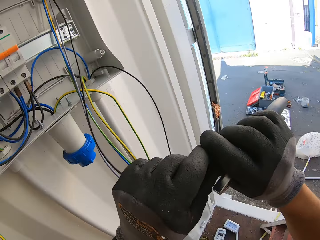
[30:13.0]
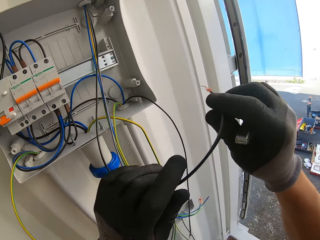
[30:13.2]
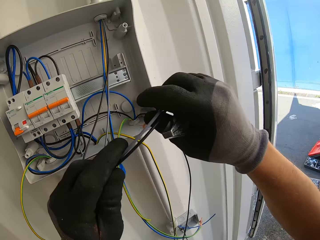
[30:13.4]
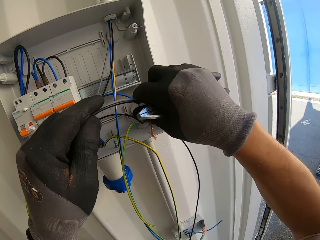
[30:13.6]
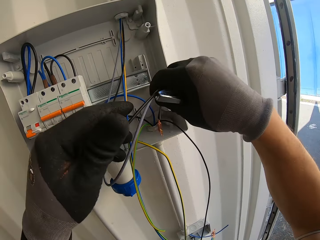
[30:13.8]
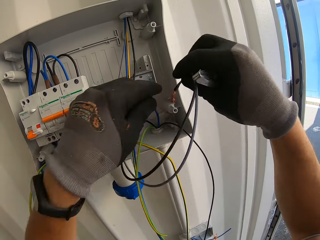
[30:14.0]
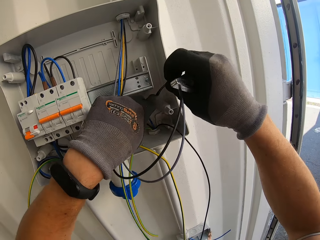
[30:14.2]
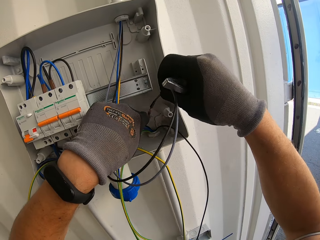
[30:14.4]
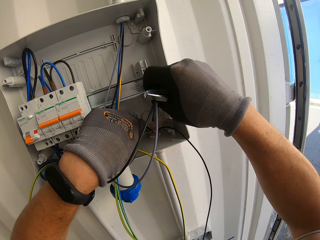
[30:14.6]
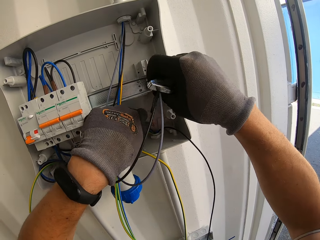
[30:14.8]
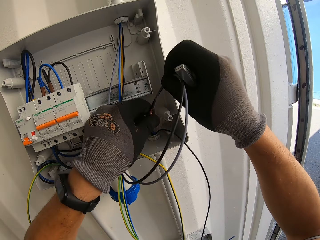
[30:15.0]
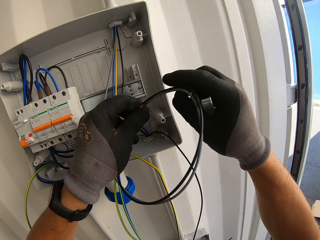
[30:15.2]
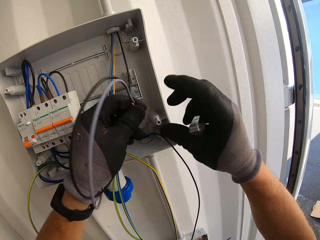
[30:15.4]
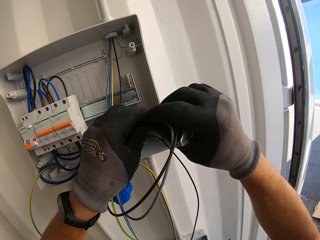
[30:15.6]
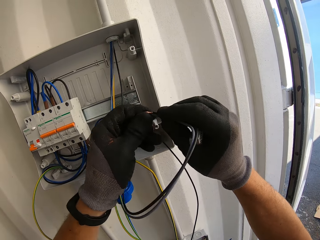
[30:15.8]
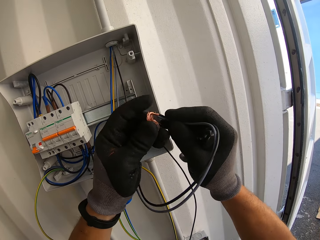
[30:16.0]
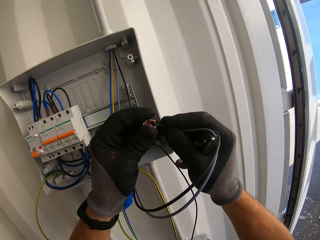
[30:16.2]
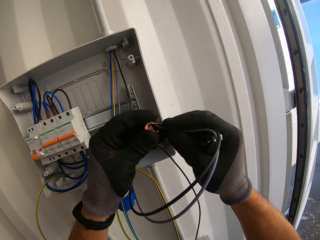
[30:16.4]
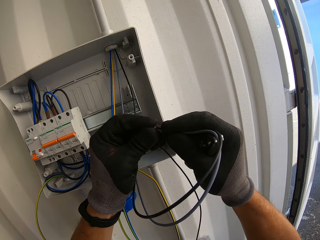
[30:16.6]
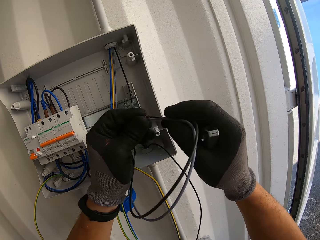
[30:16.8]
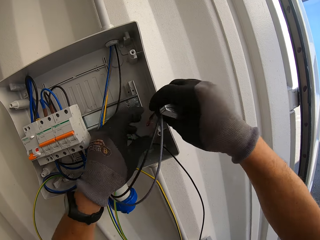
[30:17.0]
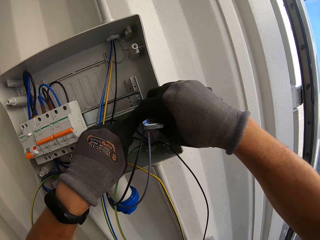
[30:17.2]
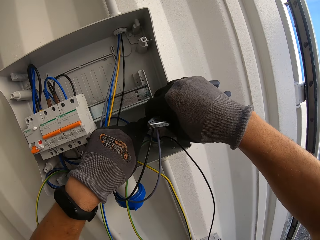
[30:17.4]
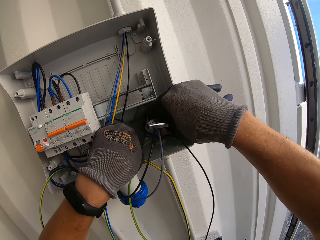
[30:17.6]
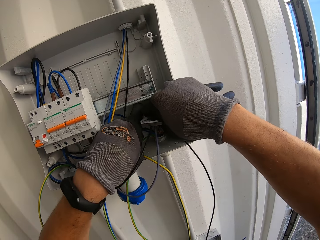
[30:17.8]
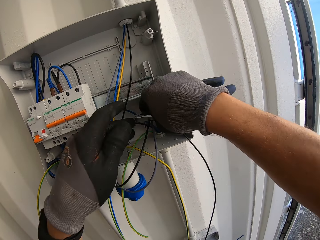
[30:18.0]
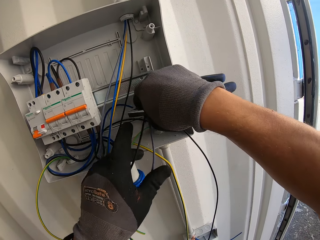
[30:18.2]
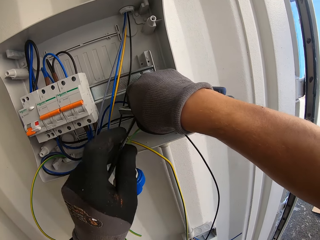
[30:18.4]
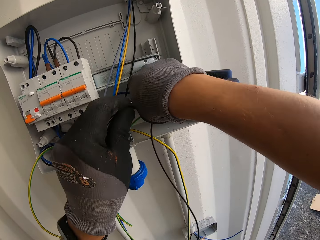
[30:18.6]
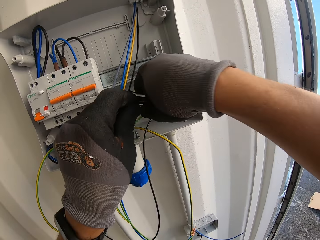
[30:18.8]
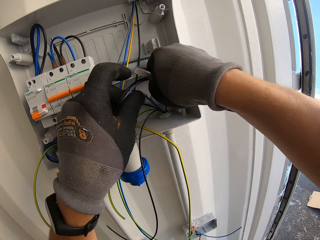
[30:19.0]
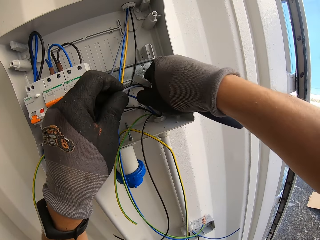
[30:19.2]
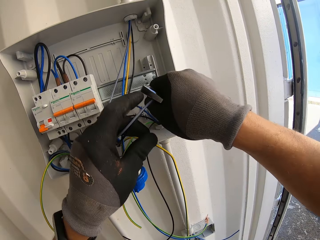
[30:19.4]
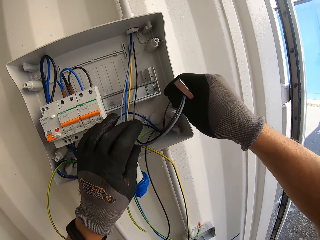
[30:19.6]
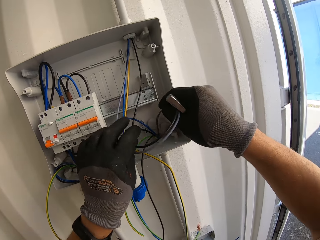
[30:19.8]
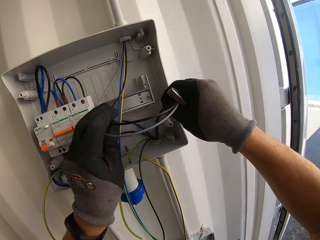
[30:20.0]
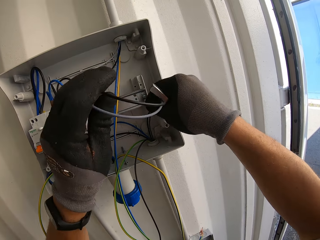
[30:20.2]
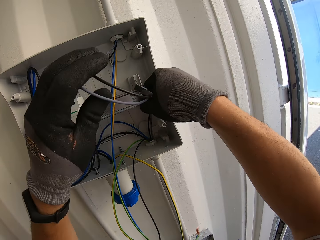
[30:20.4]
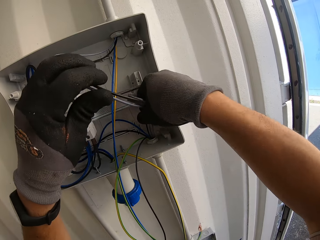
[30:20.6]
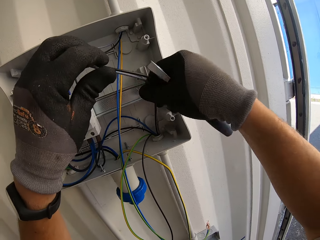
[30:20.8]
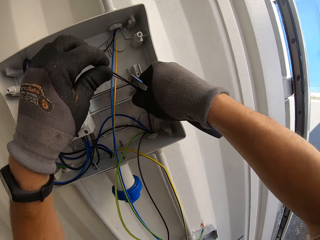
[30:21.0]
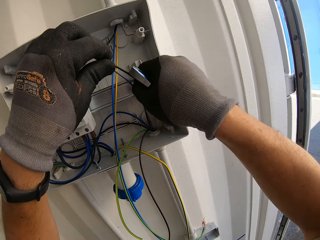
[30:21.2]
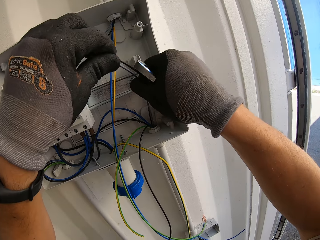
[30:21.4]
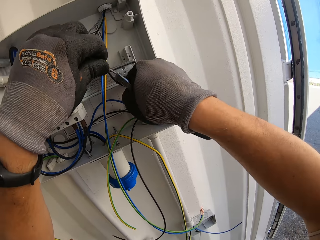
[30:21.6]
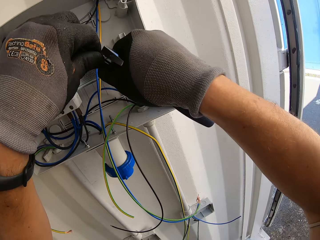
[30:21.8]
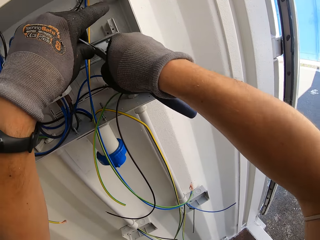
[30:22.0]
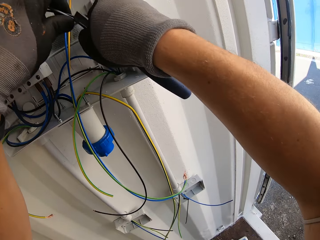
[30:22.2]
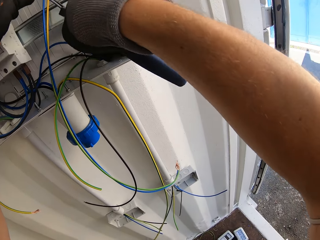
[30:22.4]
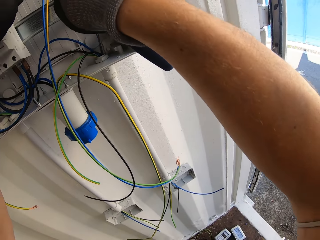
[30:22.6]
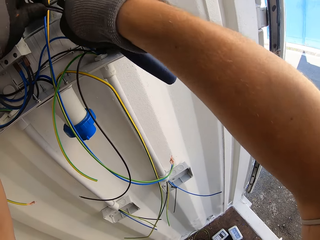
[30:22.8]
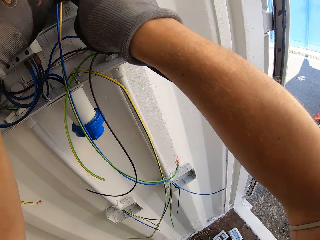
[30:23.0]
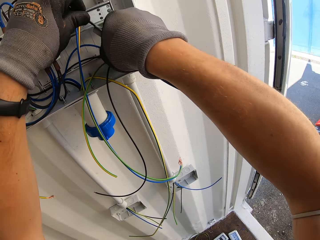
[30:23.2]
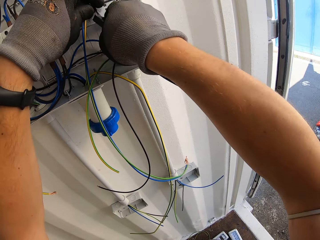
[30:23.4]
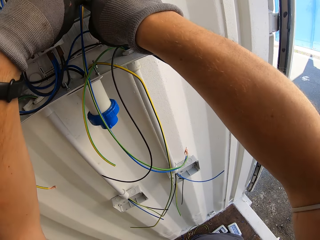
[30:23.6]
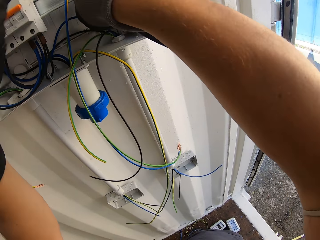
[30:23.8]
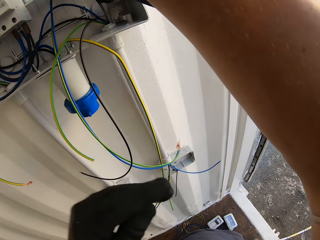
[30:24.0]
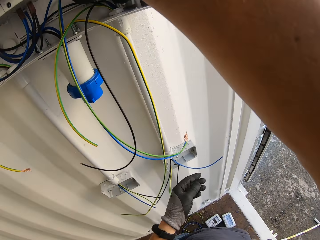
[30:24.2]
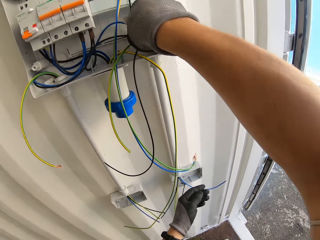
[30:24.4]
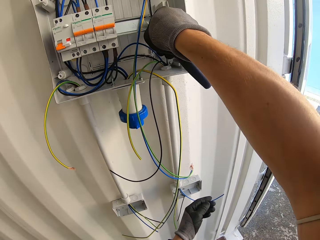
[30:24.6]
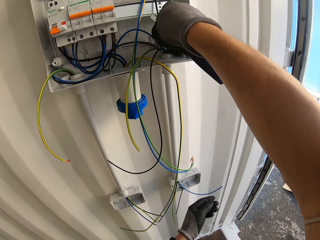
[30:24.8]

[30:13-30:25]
The camera wearer holds wires. They hold pliers. They fold the wire edge. They hold the pliers. They hold the pliers again. They insert the wire inside the consumer unit box. They fix the cables in the meter box pipe. They hold the pliers. They push the wires down the conduit pipe.

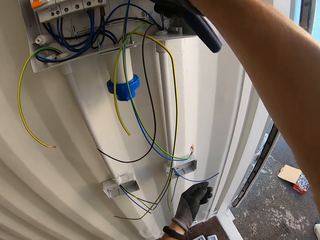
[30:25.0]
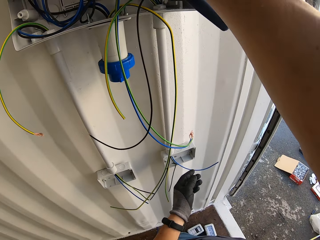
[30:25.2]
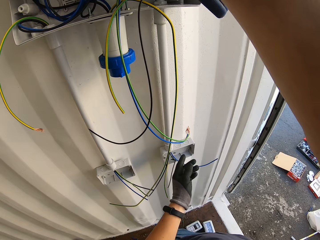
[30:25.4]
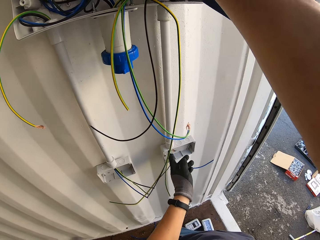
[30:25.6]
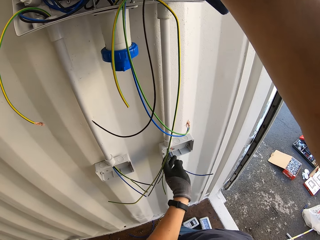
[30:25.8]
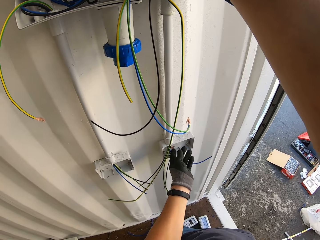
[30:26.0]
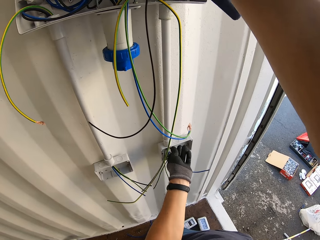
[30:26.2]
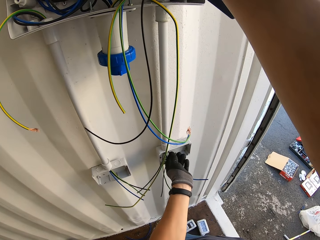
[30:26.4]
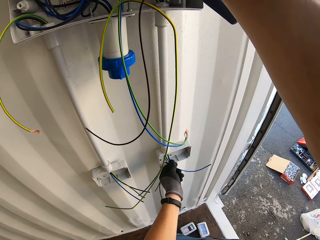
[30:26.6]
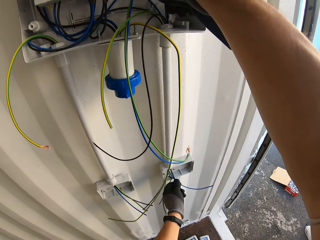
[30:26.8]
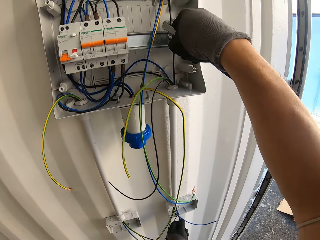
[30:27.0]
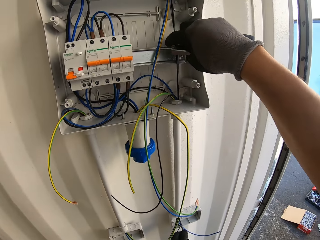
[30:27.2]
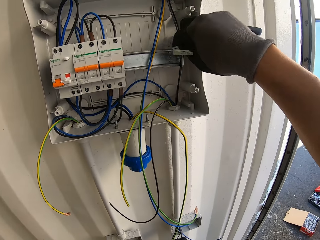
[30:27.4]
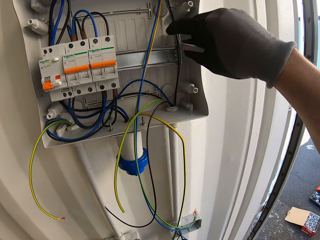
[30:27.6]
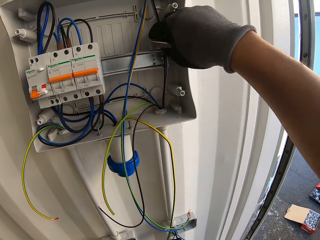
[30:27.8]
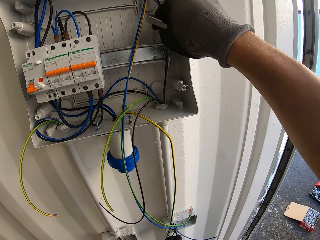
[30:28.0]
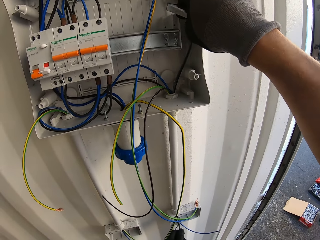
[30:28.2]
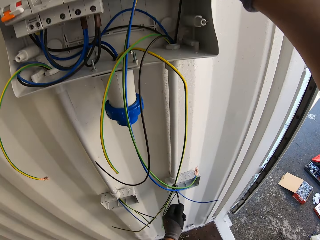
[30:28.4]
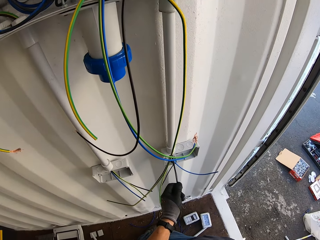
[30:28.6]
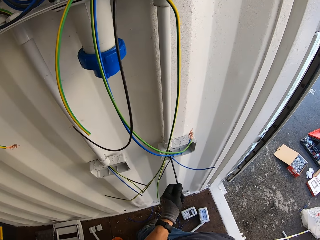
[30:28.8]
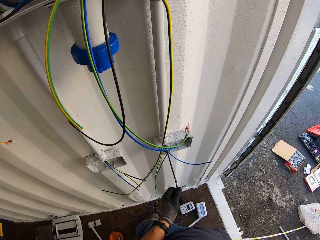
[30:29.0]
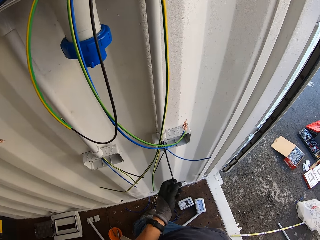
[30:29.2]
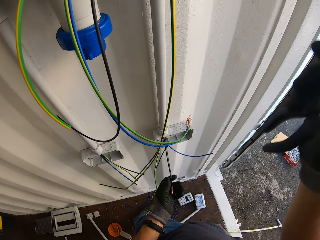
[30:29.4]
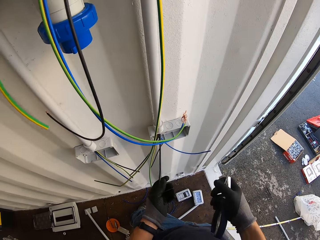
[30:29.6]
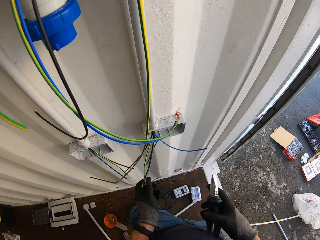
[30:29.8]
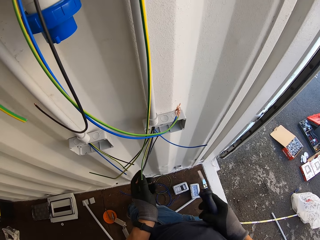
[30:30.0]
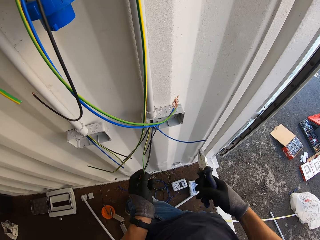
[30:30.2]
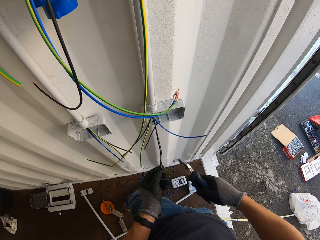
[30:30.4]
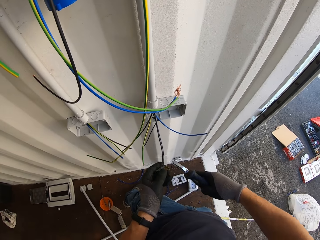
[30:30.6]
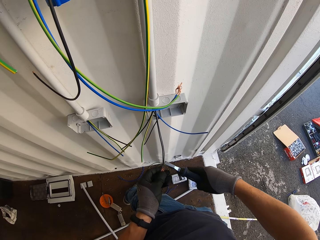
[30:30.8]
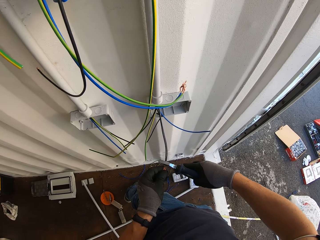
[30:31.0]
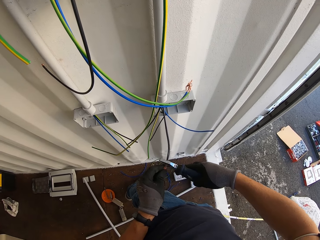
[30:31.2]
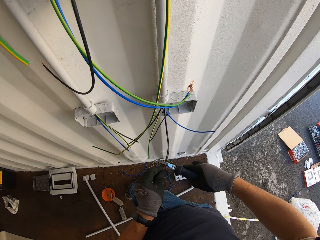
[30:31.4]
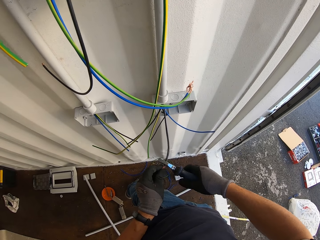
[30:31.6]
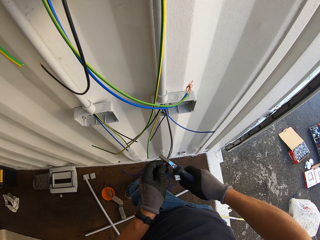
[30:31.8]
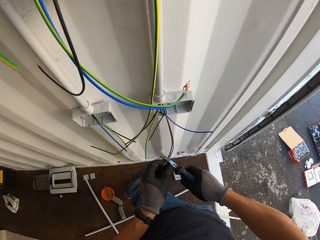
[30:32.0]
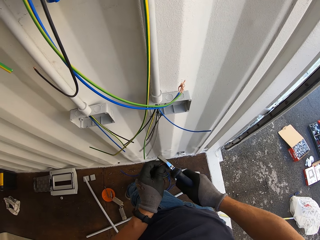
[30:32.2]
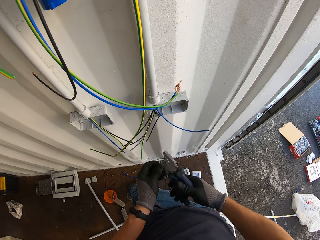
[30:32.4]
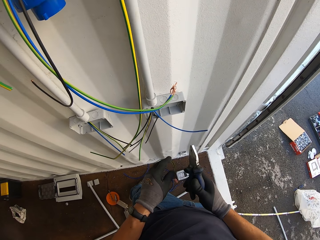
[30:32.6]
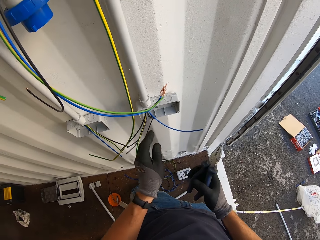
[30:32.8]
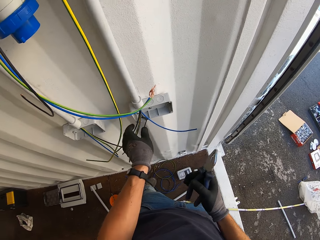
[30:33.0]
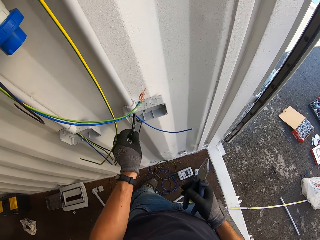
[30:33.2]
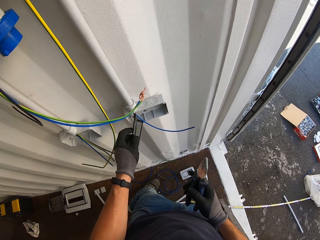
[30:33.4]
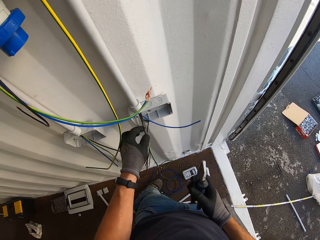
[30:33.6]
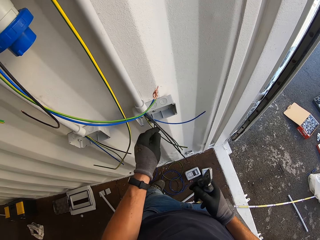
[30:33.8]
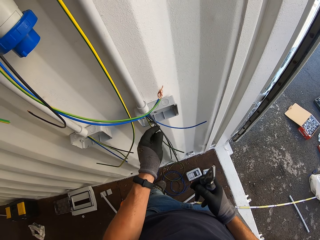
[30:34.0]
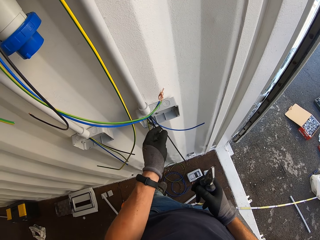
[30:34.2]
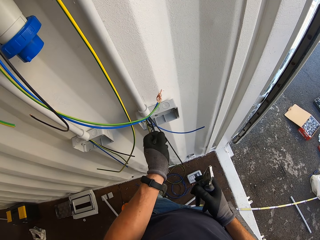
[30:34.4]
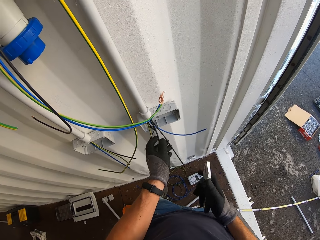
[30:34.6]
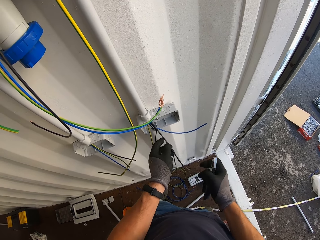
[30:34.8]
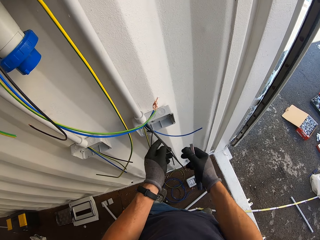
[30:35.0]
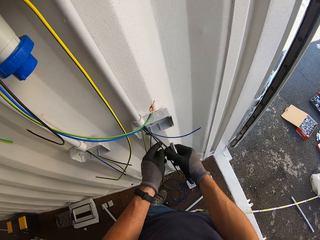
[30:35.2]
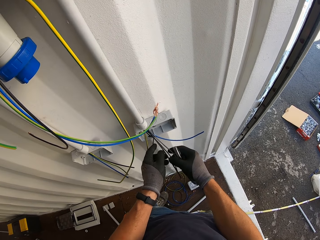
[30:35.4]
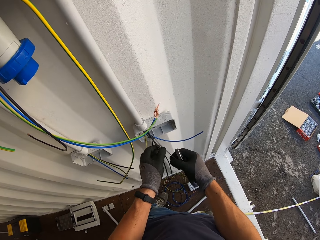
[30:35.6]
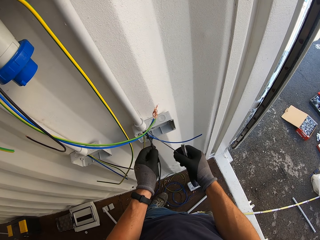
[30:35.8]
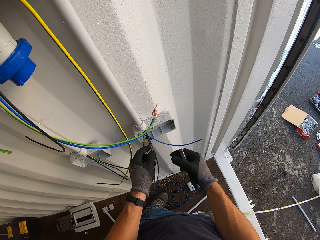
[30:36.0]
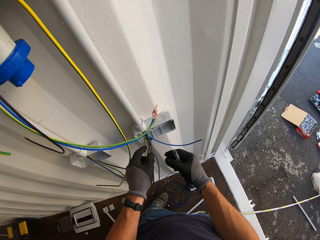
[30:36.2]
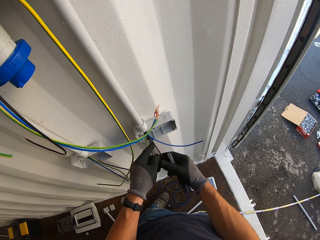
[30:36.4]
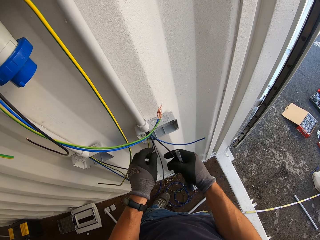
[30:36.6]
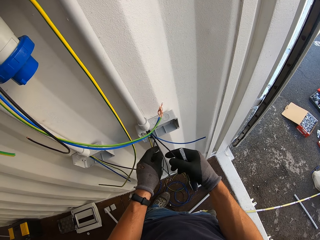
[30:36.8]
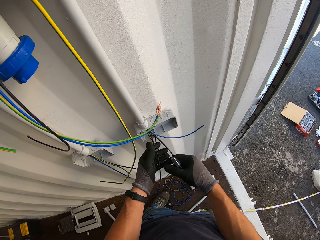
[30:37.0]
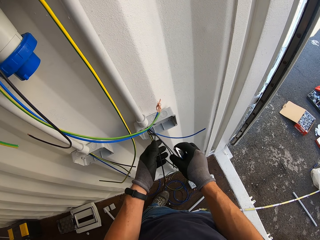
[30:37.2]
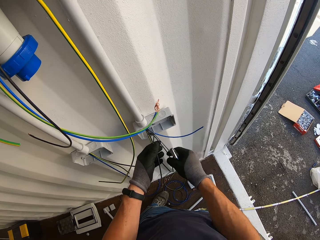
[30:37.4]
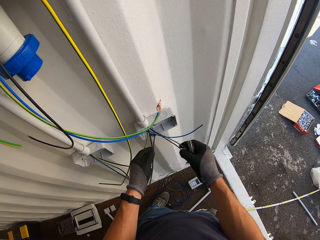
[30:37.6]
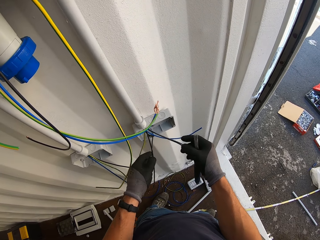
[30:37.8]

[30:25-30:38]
The camera wearer pulls the wire from the pattress. He holds pliers. He cuts the wires with the pliers. He holds the pliers. He analyses the wires in his hands.
